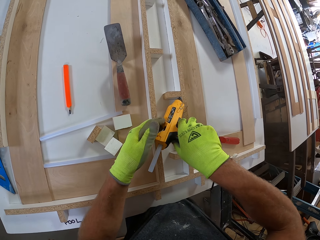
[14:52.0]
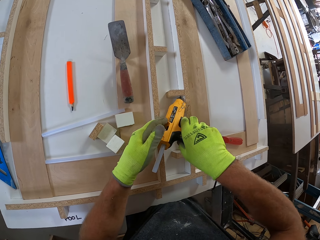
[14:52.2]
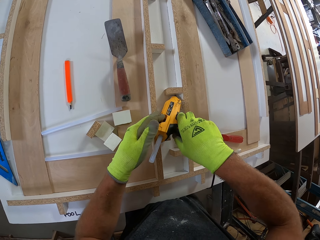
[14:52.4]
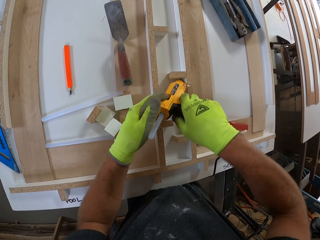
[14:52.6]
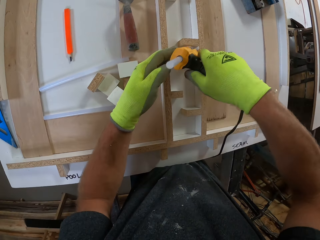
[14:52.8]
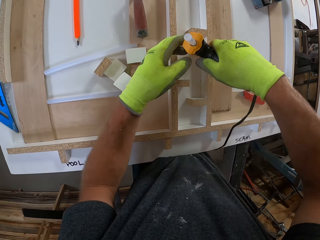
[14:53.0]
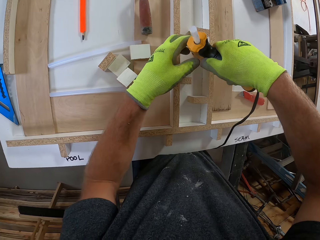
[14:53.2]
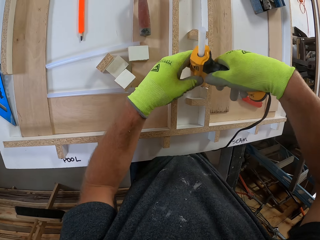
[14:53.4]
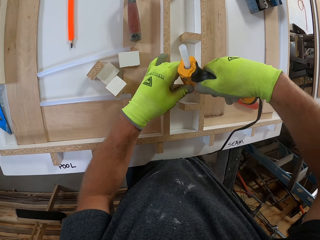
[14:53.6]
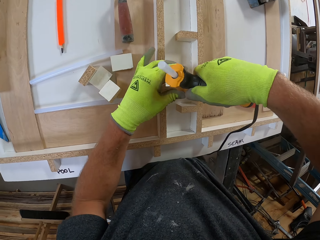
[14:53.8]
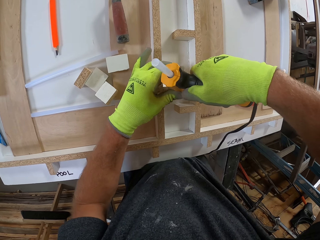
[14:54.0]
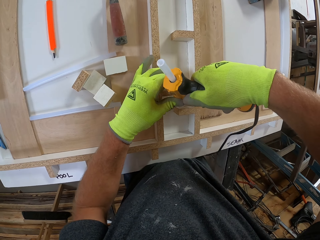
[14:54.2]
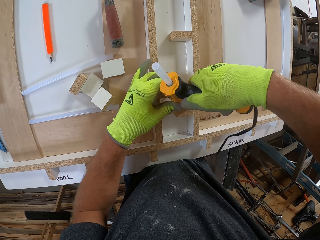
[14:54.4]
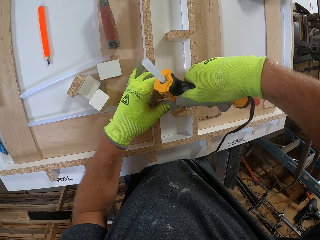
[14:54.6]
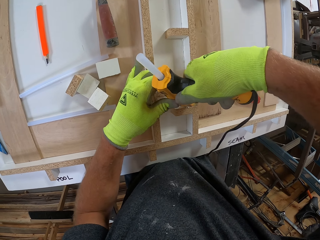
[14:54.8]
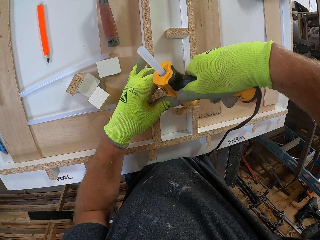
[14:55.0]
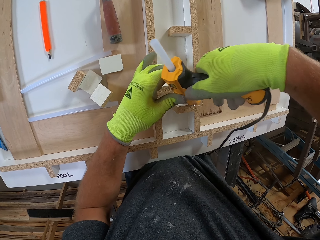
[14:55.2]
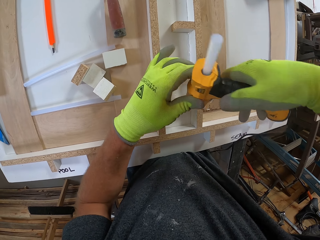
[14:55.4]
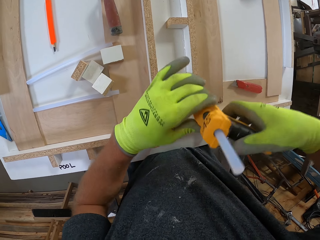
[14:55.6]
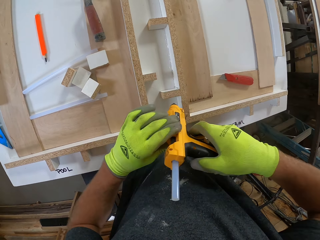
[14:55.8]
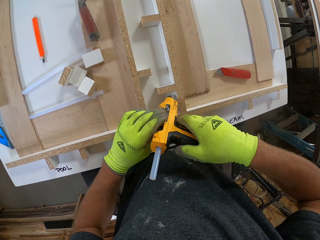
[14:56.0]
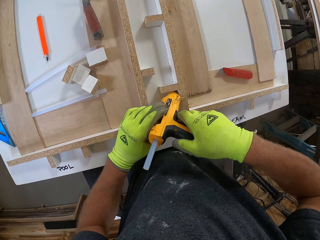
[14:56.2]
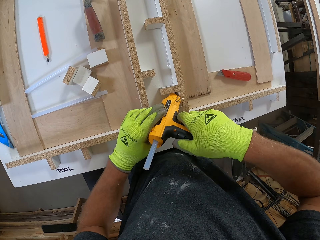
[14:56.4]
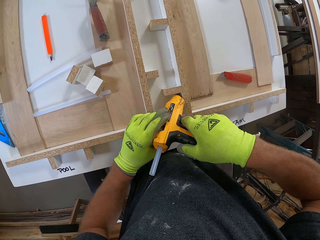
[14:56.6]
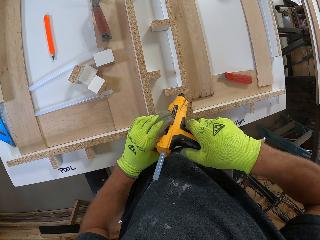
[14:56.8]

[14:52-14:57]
The camera wearer applies adhesive glue on the plywood.

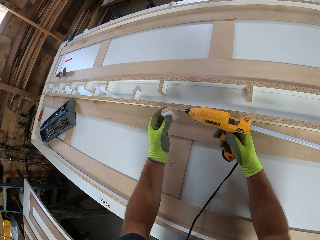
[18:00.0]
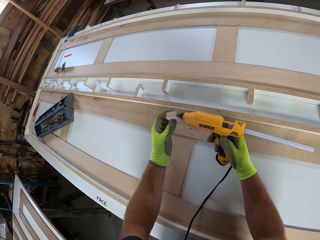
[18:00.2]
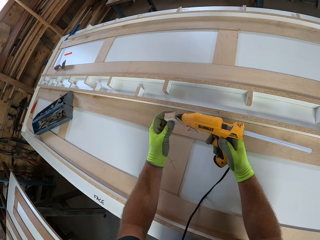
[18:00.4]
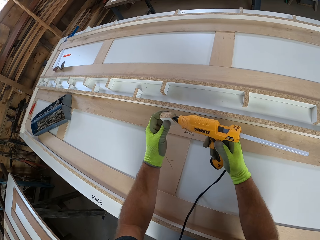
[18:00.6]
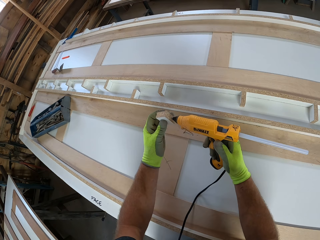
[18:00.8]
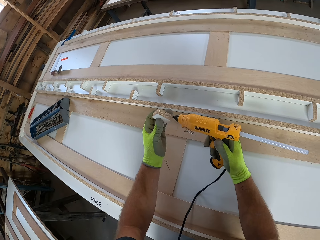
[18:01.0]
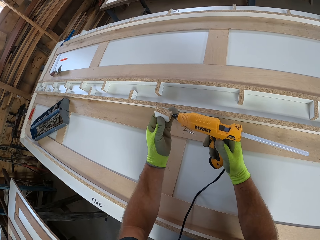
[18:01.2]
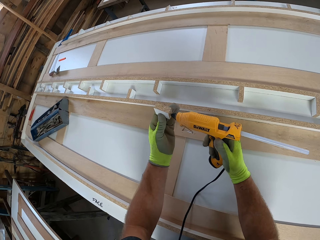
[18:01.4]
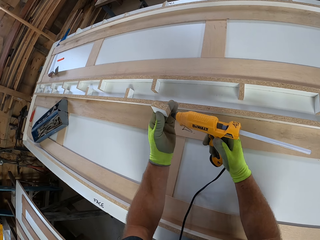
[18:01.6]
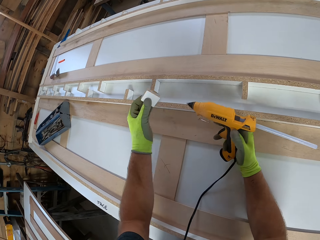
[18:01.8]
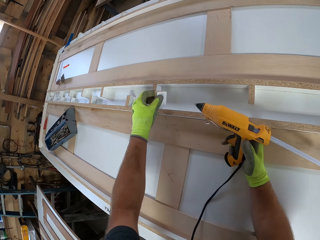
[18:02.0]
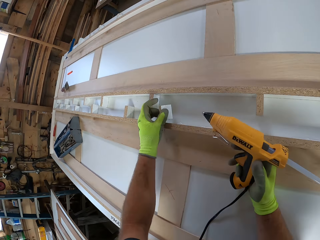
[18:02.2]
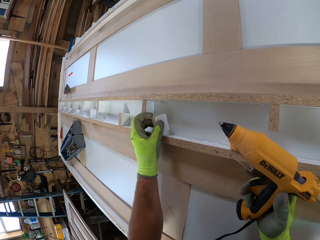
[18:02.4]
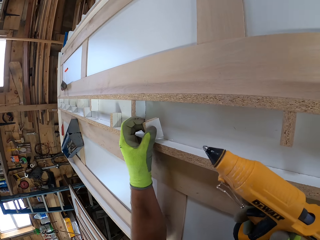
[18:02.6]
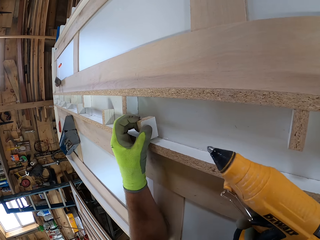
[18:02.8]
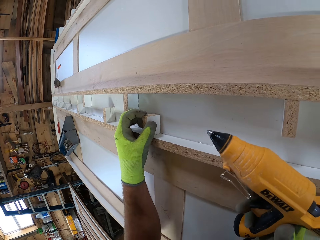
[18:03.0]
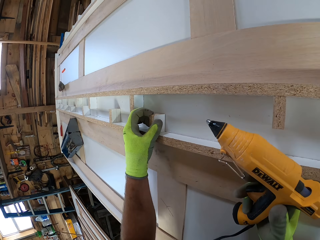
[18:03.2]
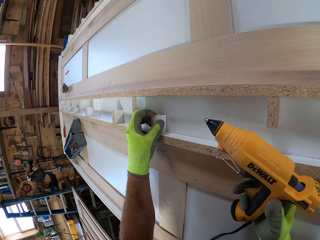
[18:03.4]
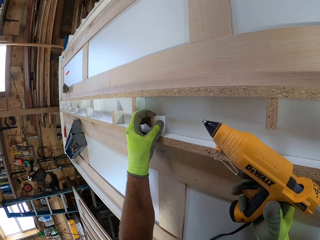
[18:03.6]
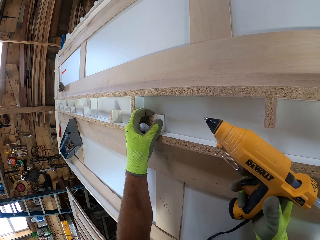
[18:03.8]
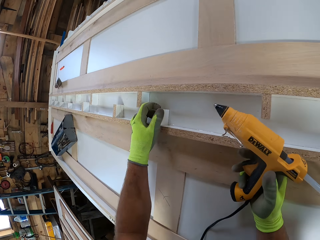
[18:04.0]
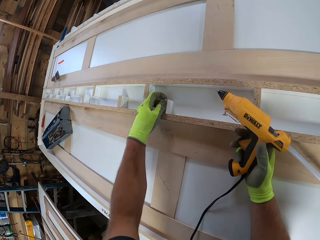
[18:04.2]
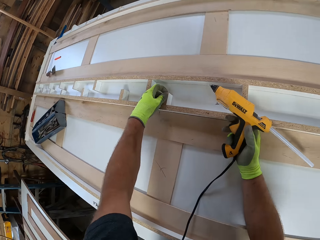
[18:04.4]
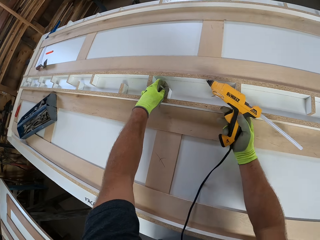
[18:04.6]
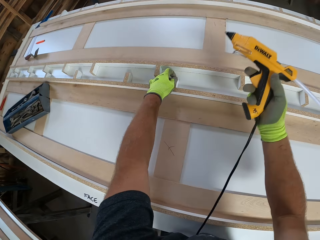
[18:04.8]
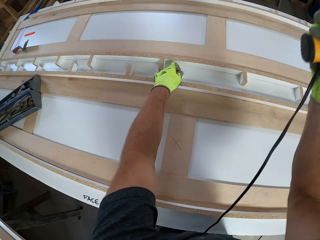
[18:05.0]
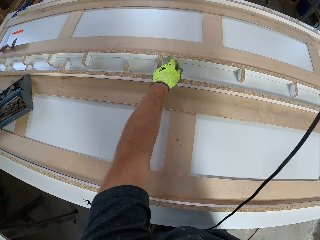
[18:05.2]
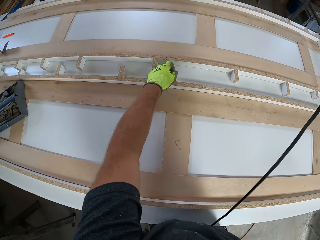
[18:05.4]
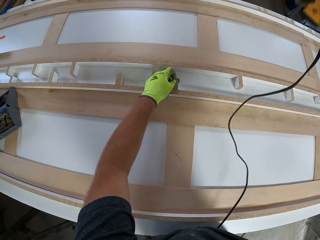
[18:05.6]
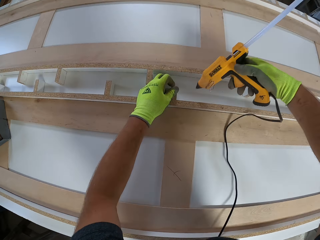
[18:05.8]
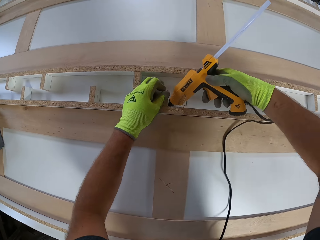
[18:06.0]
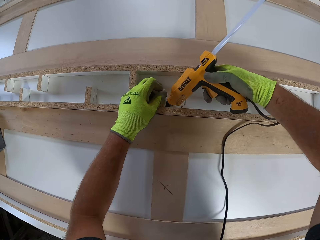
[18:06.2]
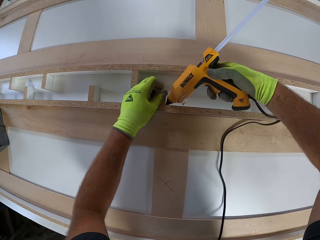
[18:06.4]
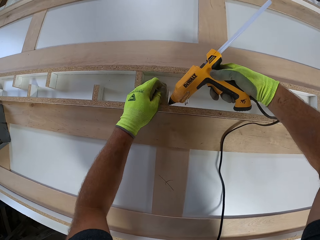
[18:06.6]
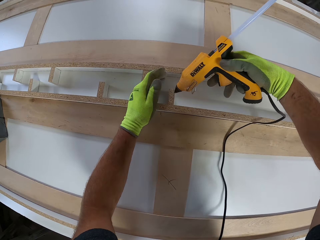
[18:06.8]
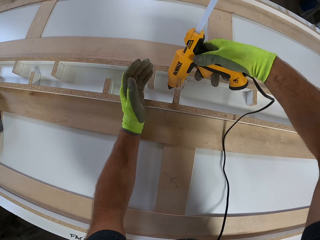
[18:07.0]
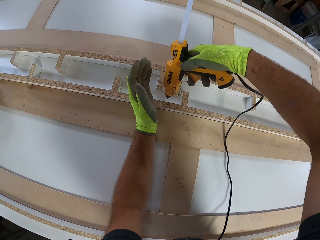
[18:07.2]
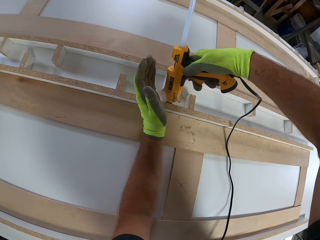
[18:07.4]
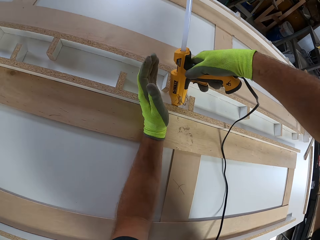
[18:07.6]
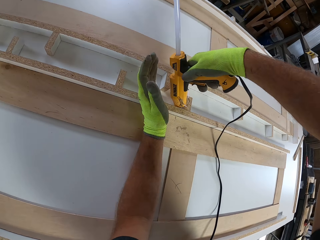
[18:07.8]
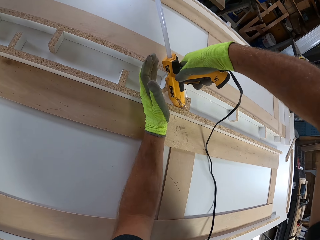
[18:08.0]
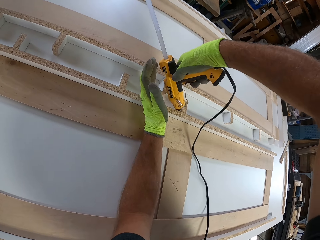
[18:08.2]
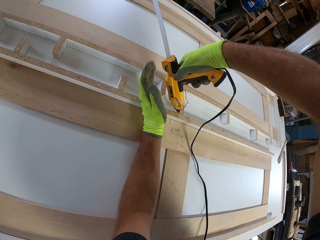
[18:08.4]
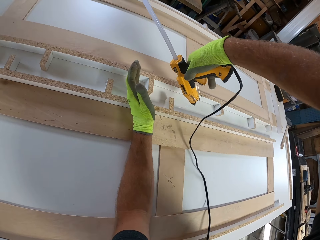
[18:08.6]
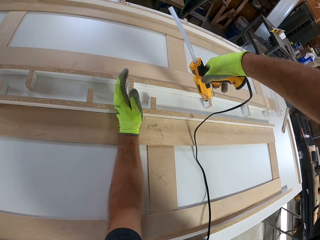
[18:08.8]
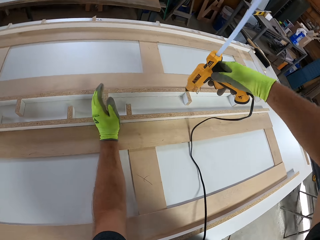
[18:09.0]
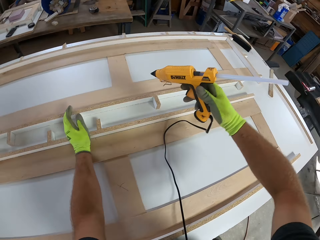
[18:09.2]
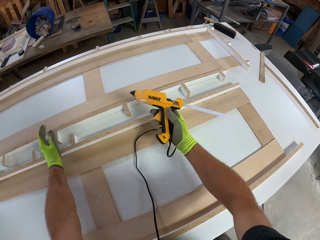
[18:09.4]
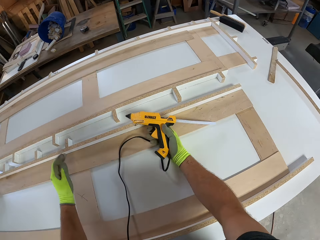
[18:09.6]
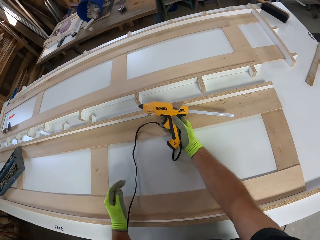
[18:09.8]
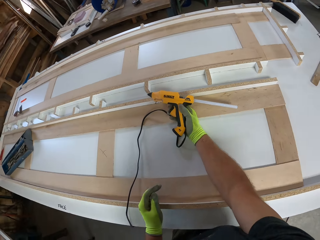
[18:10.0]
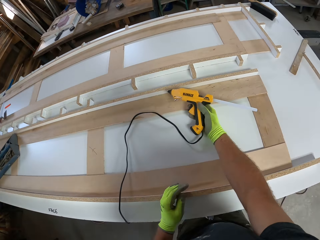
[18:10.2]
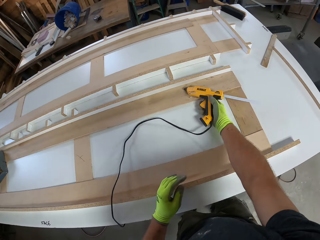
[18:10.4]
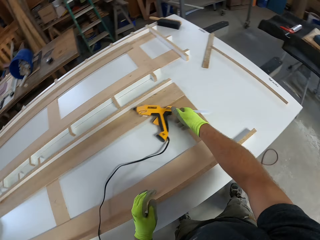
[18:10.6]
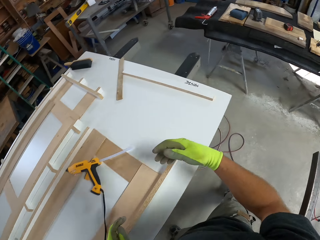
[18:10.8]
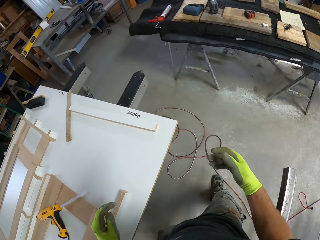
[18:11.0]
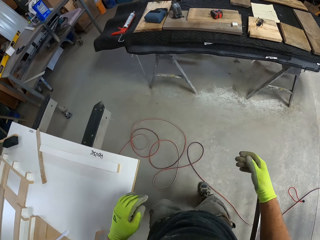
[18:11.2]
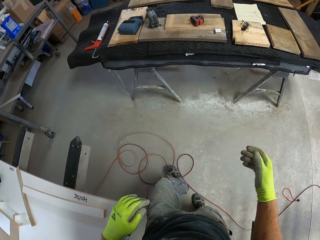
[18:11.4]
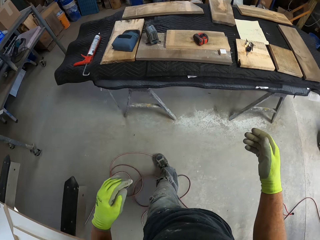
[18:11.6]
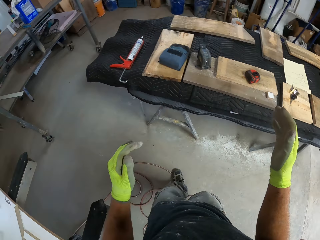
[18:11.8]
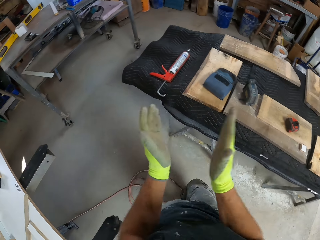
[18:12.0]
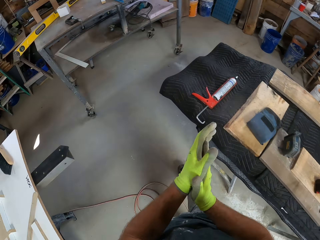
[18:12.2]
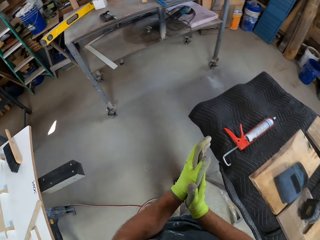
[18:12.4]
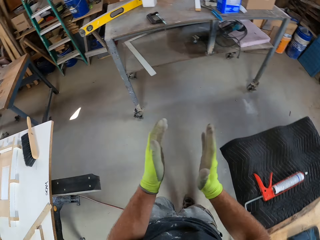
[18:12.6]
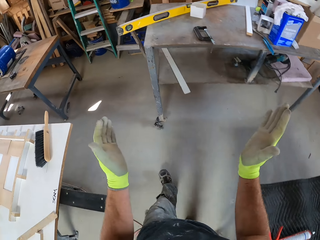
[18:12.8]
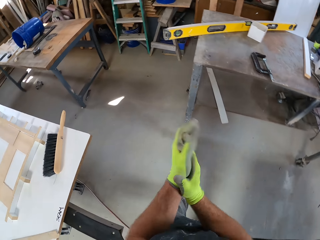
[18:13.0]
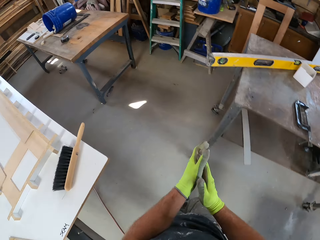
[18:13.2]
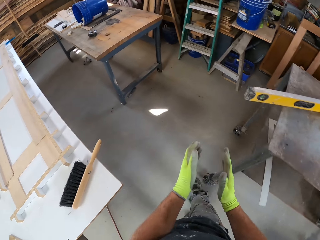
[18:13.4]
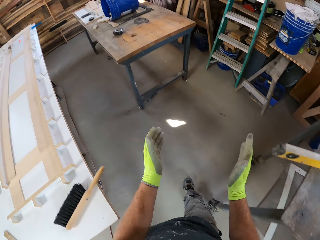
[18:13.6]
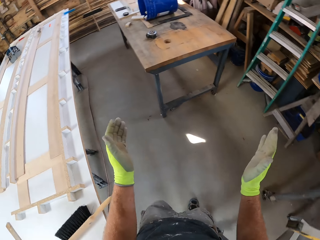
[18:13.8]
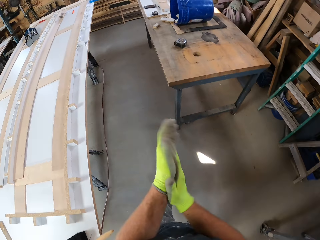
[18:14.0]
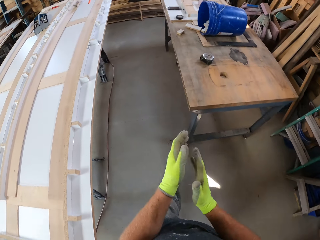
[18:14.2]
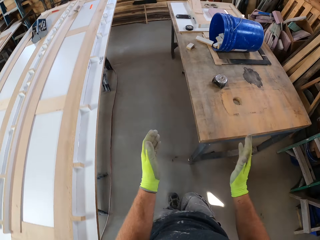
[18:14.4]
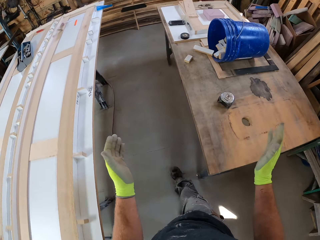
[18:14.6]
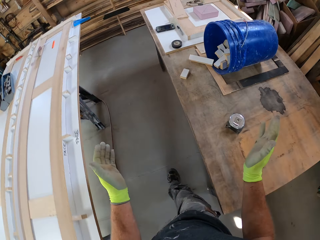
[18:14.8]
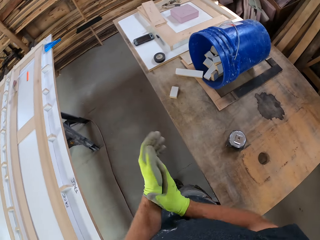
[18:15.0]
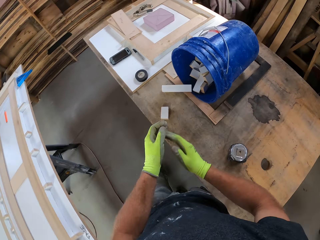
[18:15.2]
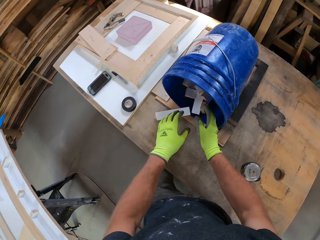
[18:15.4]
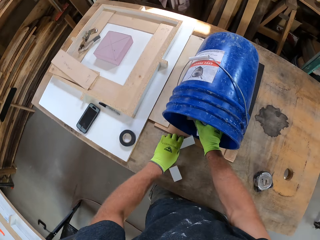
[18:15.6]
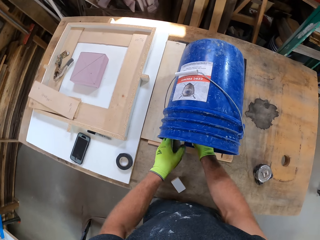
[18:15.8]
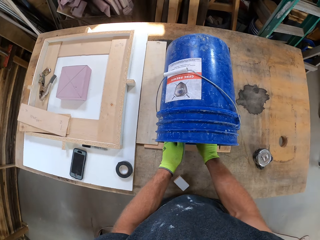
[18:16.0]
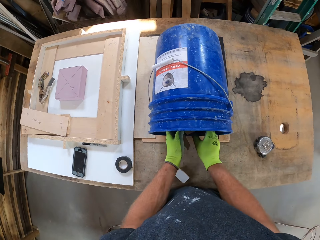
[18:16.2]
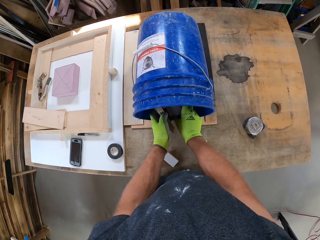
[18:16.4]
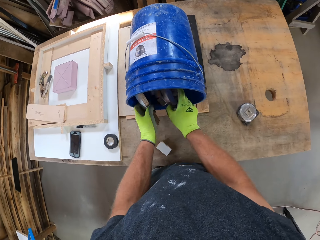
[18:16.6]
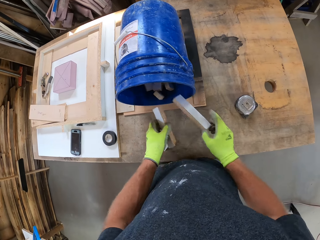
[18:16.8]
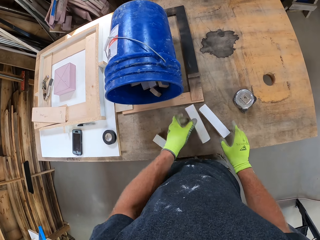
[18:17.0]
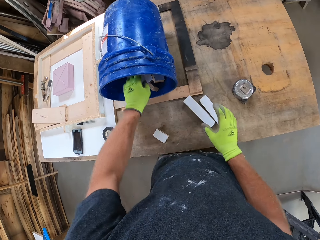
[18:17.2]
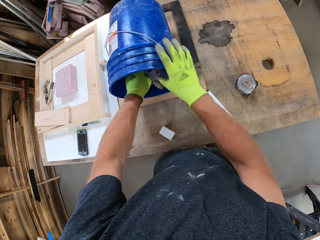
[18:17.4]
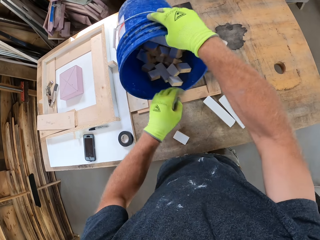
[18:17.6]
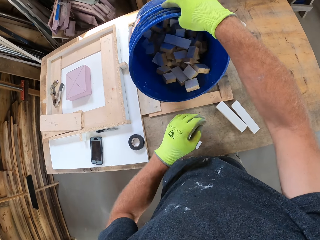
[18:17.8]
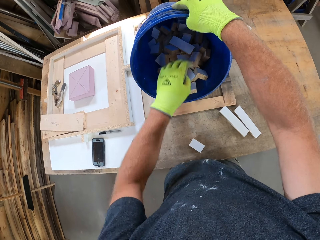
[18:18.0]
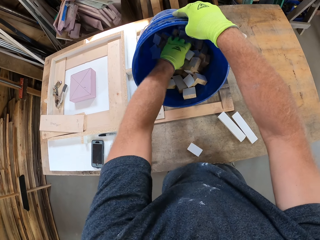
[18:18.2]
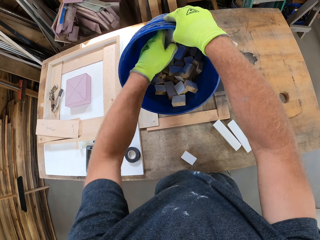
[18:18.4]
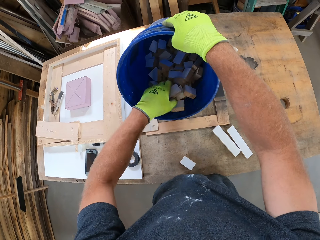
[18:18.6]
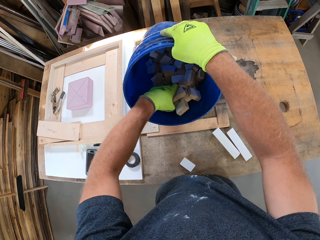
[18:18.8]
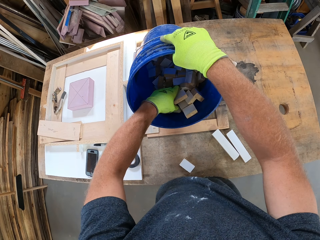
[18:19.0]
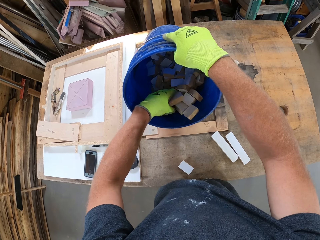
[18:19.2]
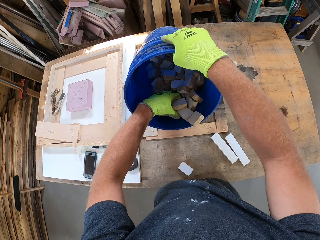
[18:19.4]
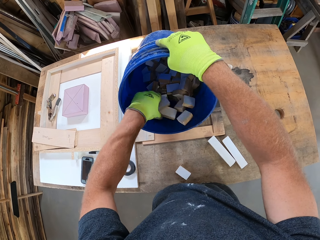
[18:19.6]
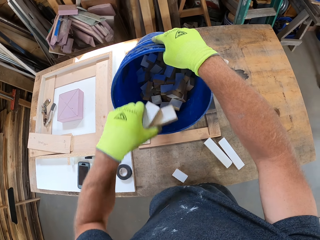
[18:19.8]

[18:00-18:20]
The camera wearer applies glue to the wood on his left hand with the glue gun. He glues the wood to the table. He applies glue to the wood on the table. He drops the rapid heat ceramic glue gun on the table. He claps his hands and walks around the workshop. He removes two woods from a bucket on a table. He drops the two woods on the table. He lifts the bucket with his right hand. He picks some woods from the bucket on the table.
